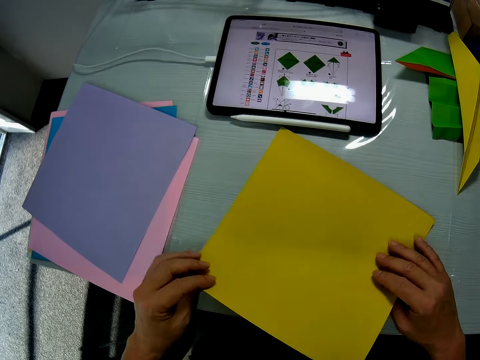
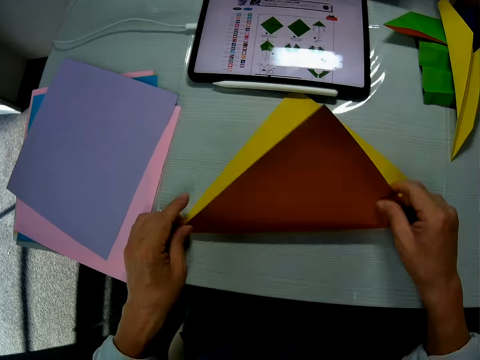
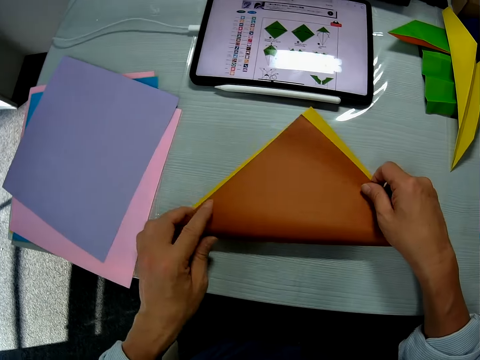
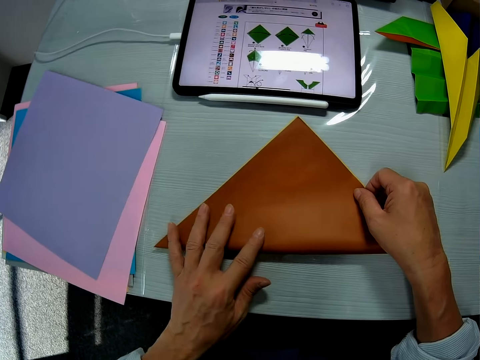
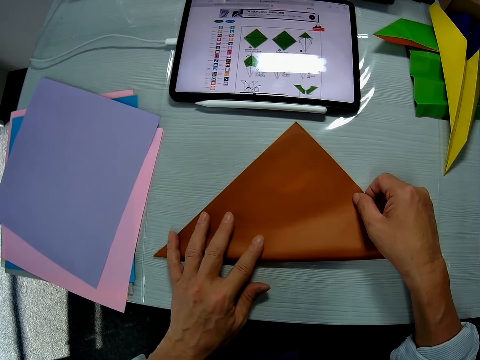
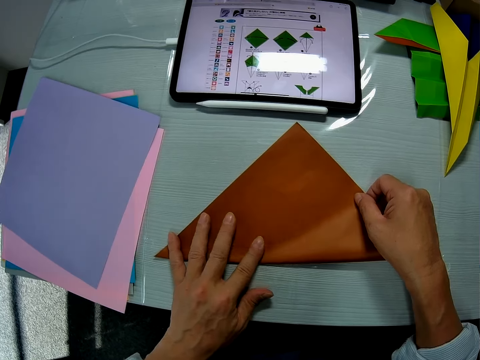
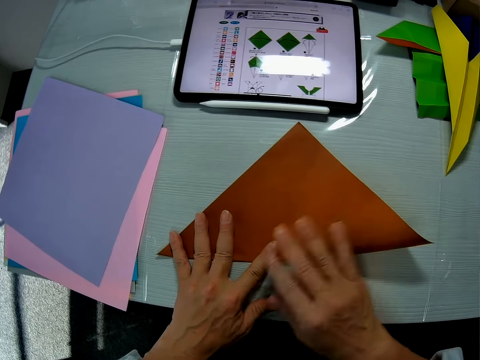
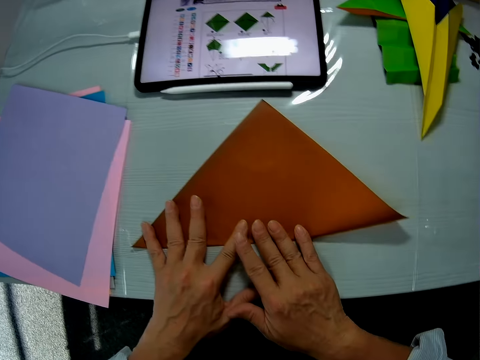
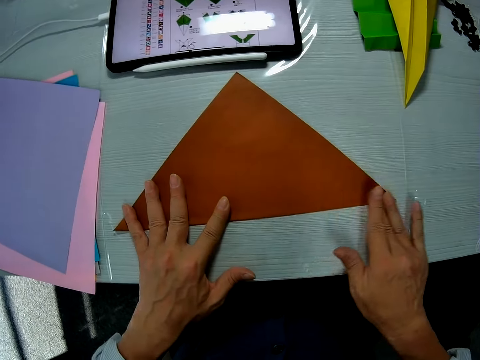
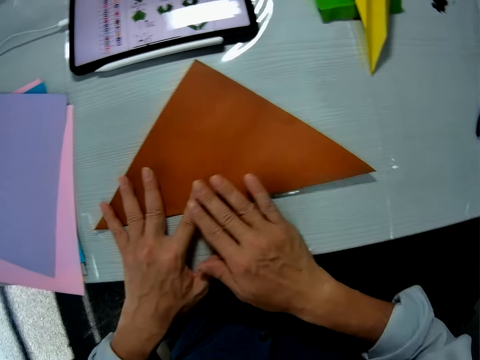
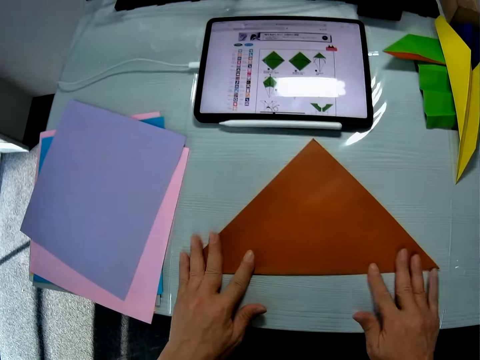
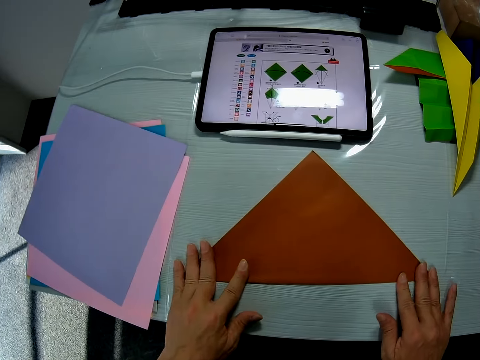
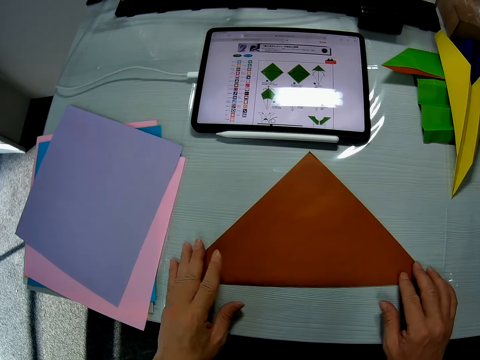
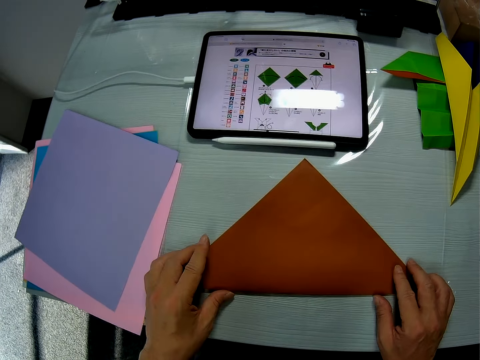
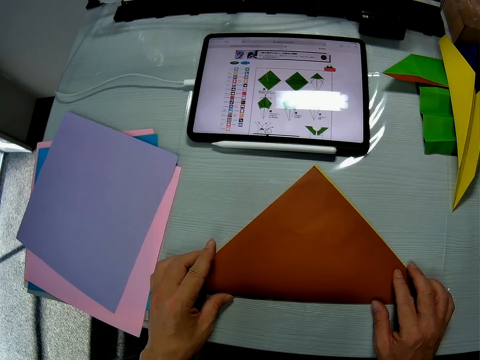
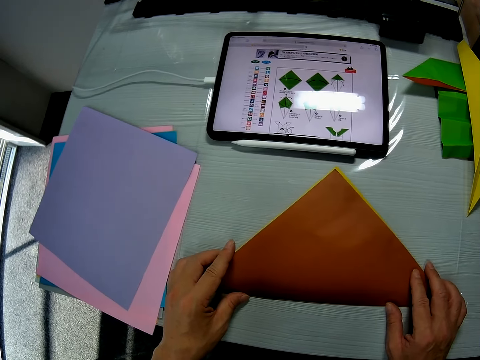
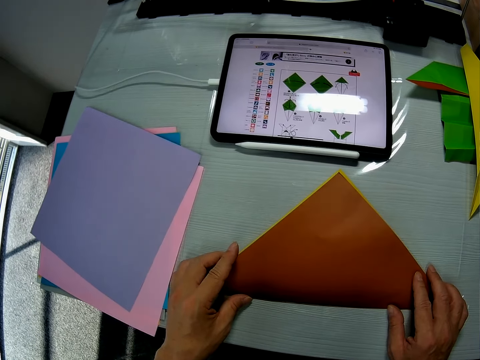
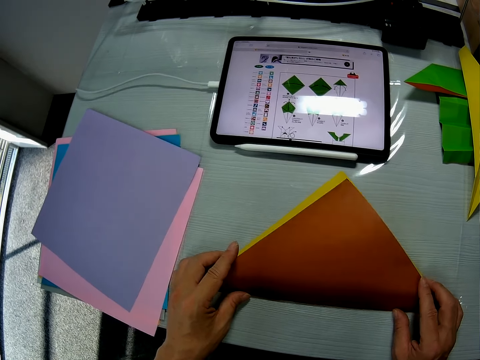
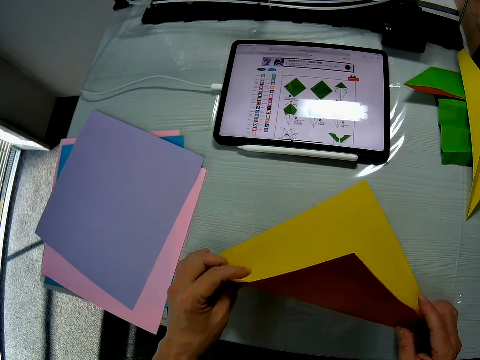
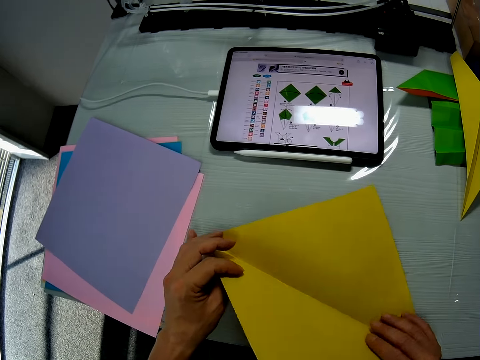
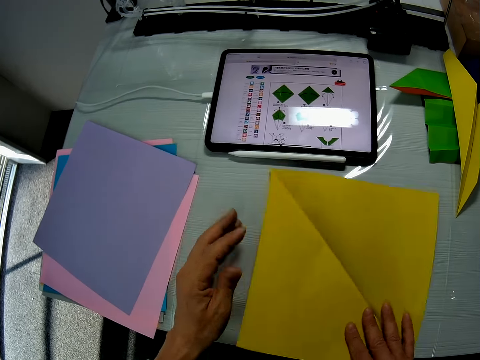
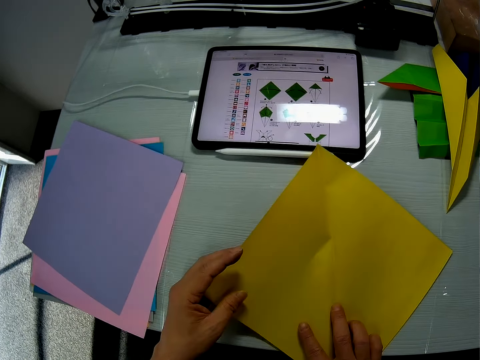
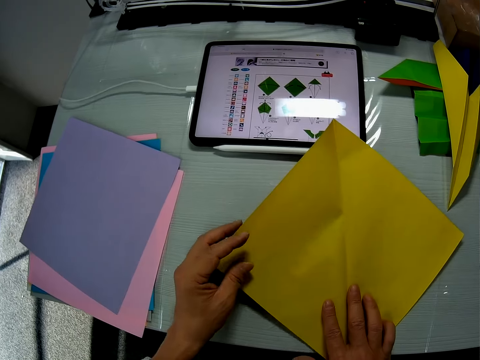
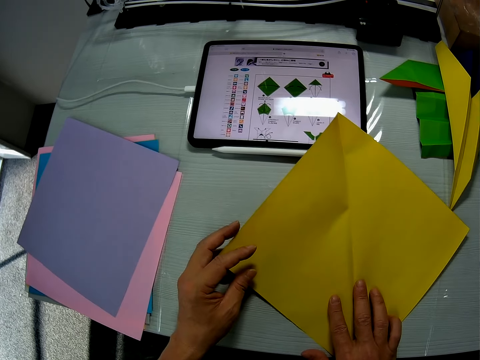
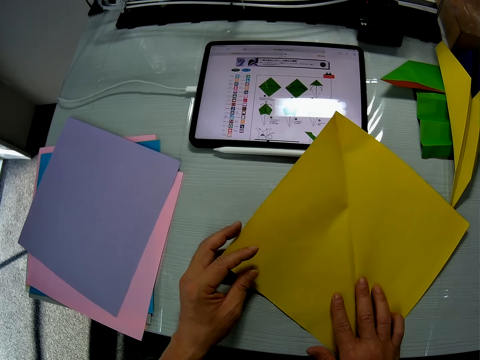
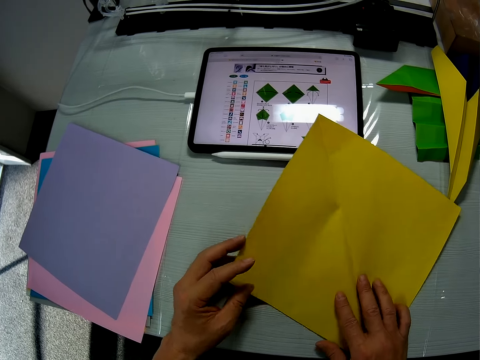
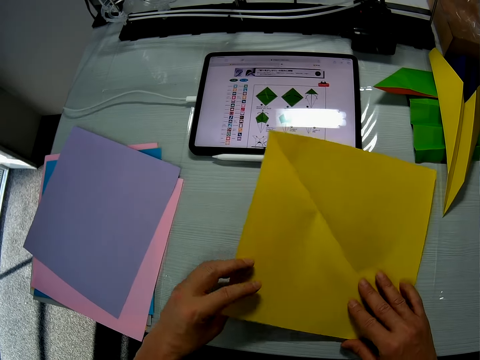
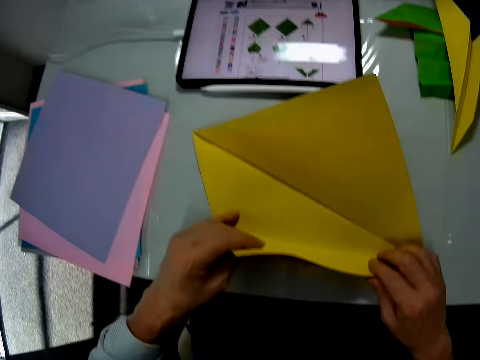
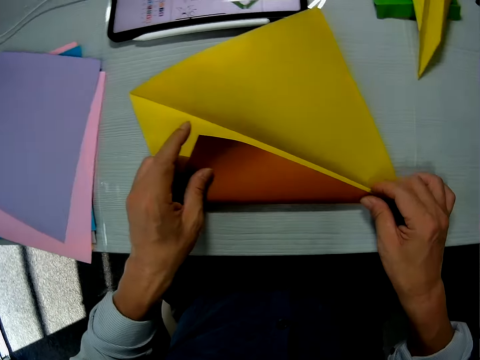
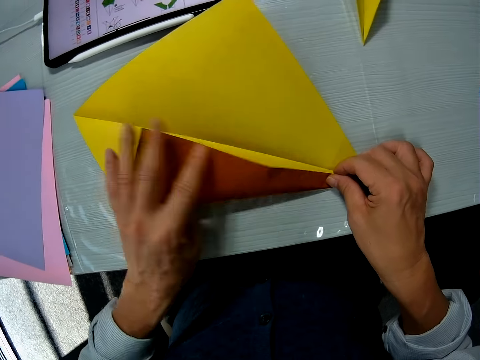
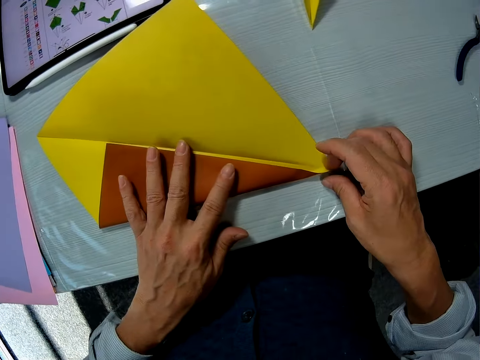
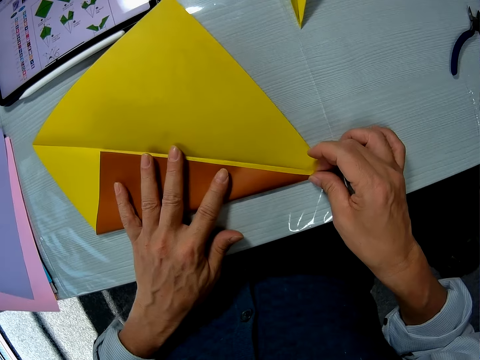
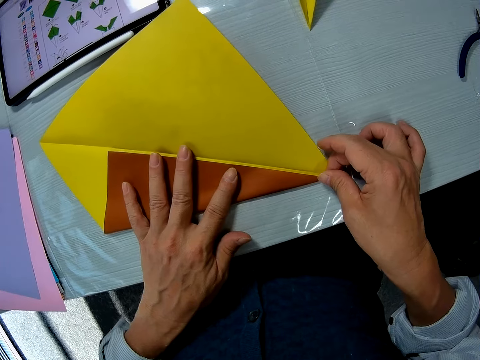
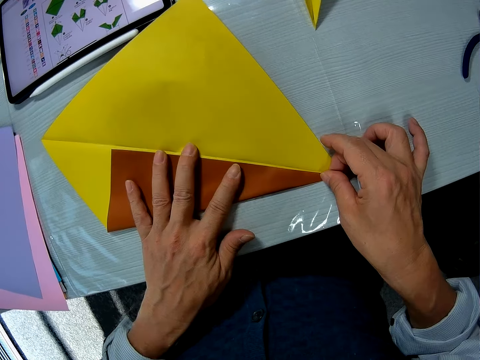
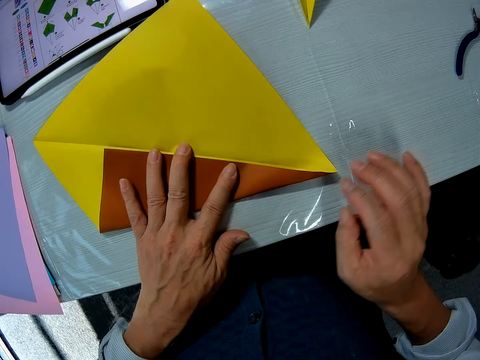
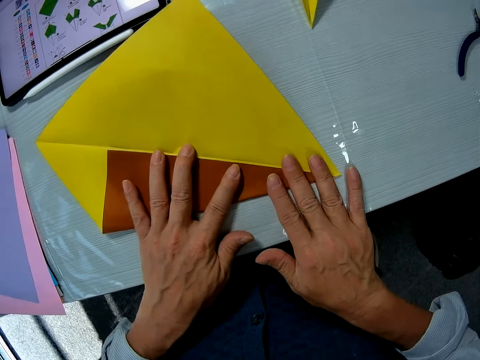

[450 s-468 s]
The camera wearer places the colored paper on the table. They fold the paper. They craft with the colored paper on the table. They open the paper. They turn the paper. They look at the paper. They fold the paper.

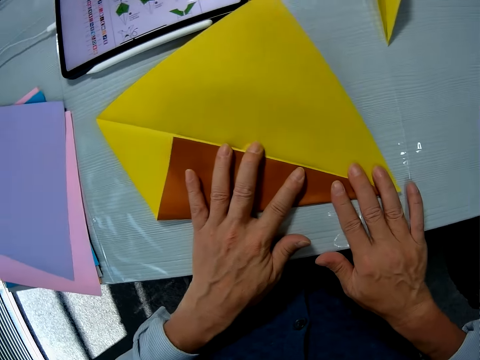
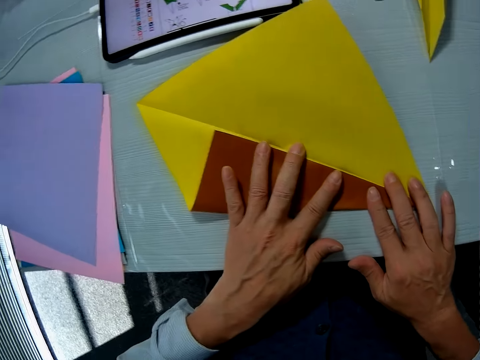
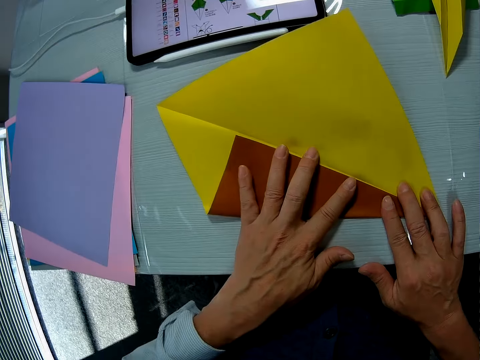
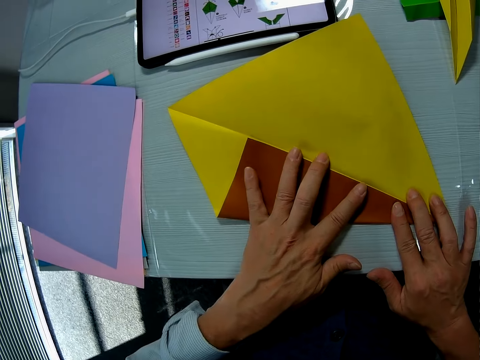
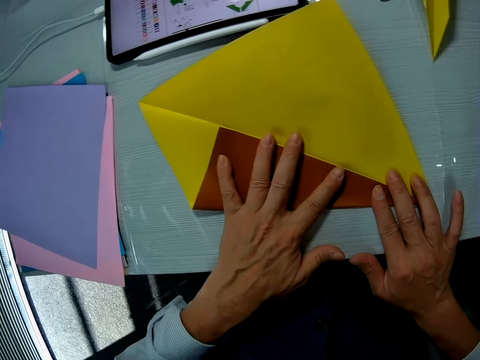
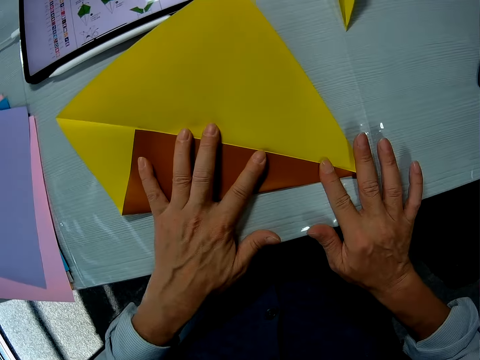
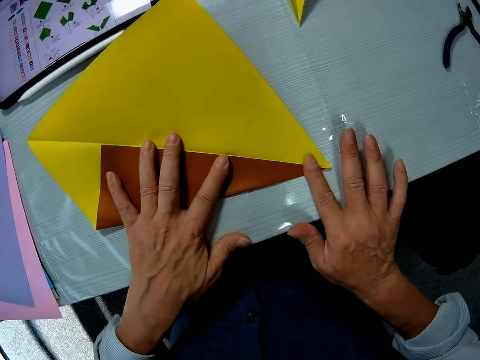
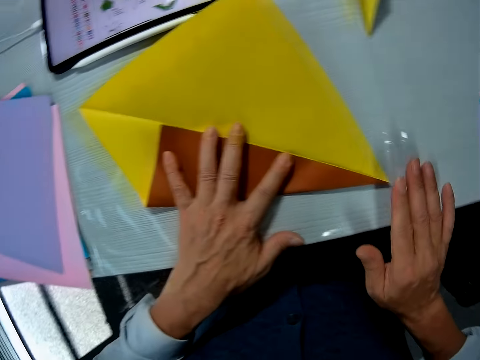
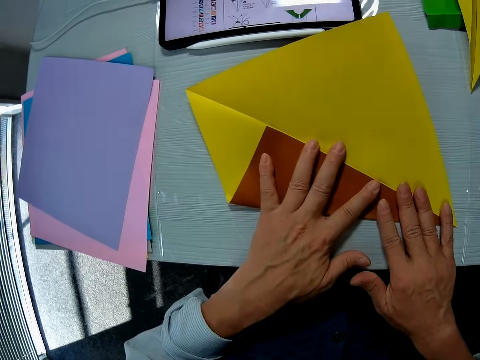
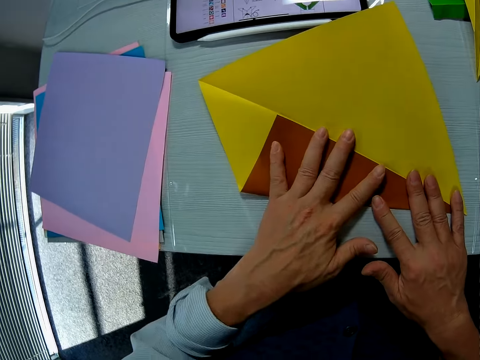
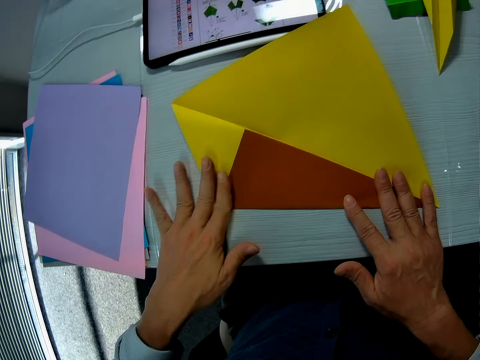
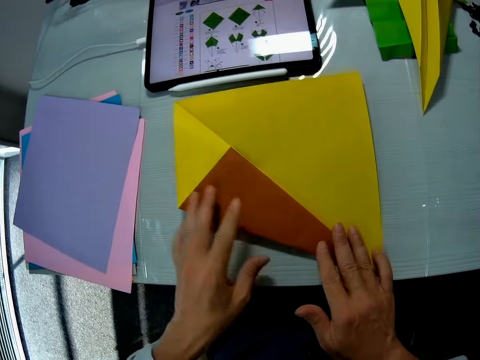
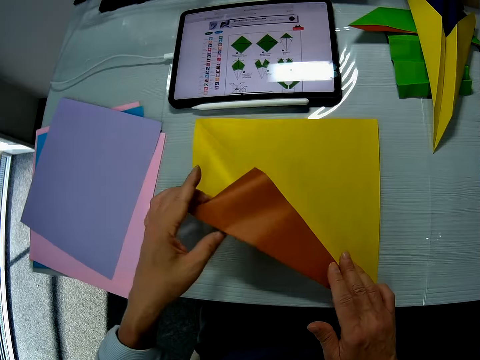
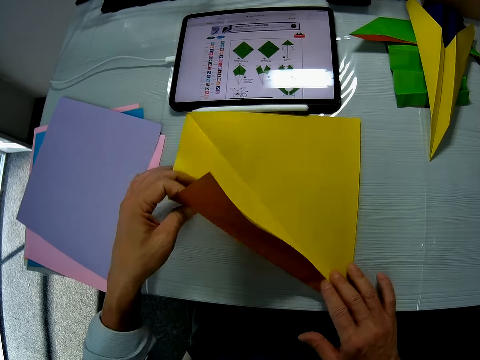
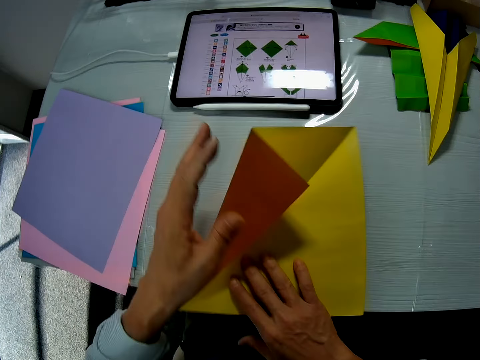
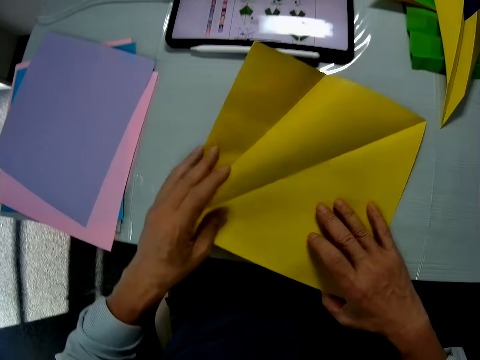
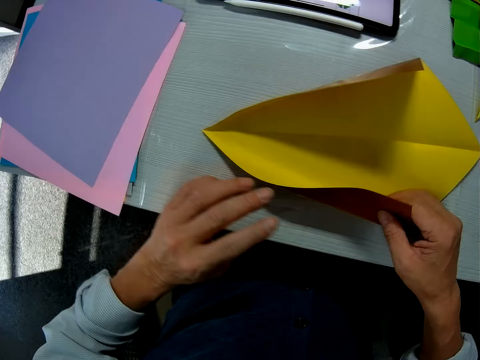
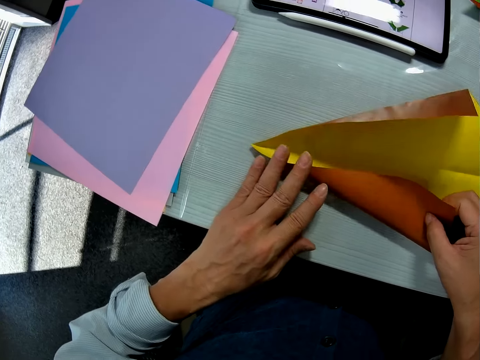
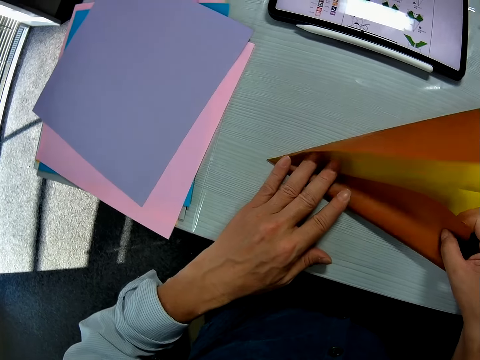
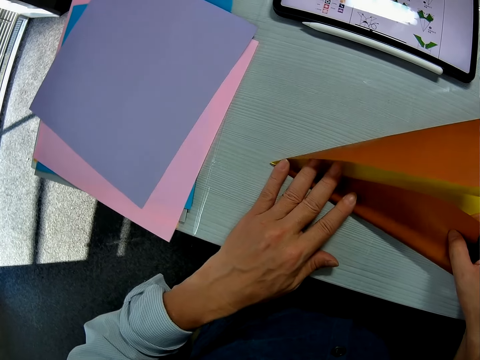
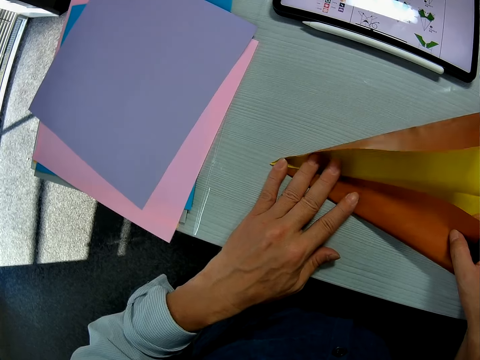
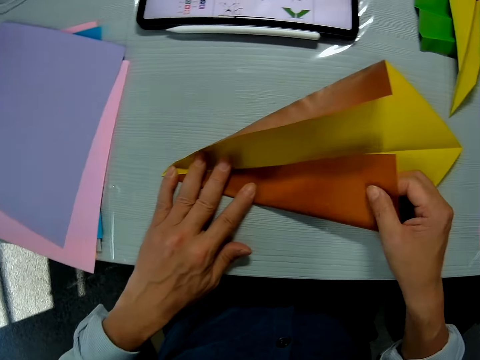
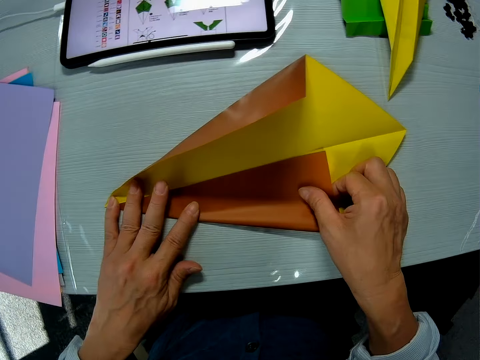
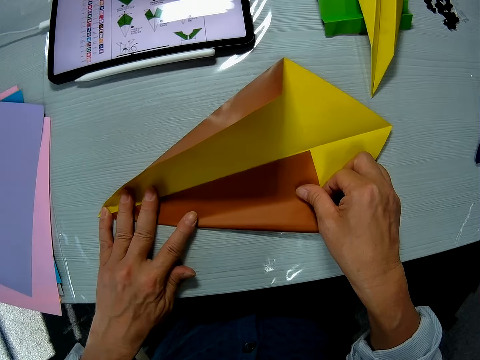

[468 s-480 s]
The camera wearer turns the paper. They fold the paper.
